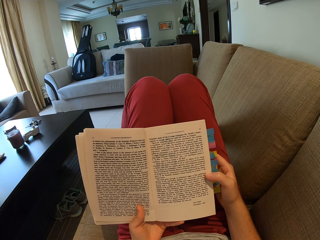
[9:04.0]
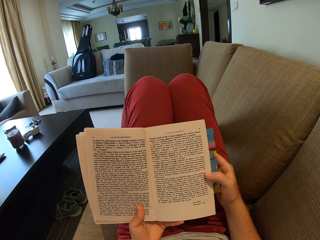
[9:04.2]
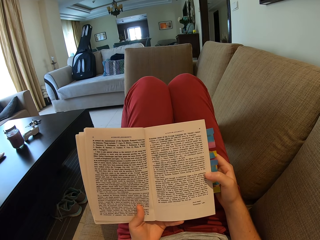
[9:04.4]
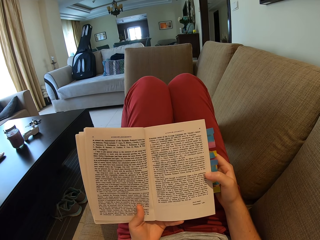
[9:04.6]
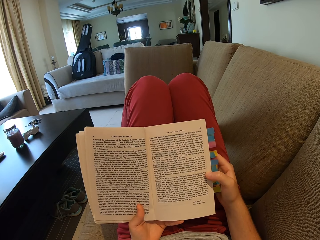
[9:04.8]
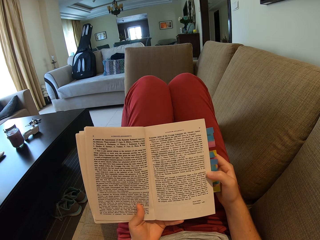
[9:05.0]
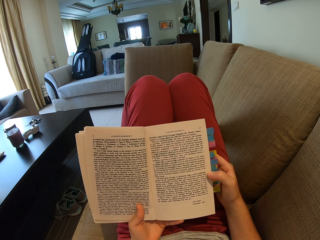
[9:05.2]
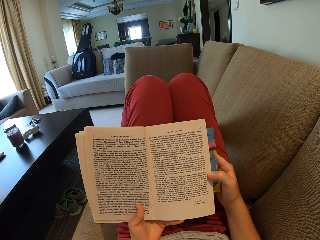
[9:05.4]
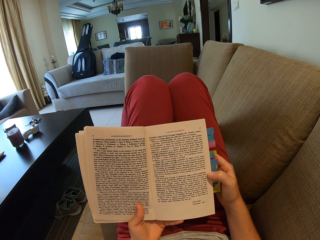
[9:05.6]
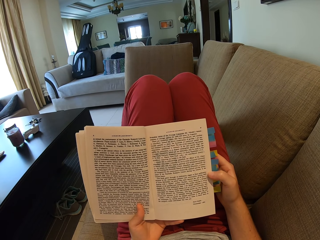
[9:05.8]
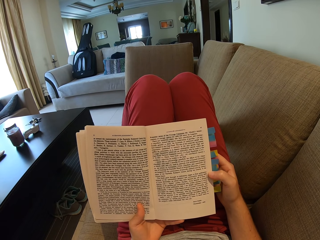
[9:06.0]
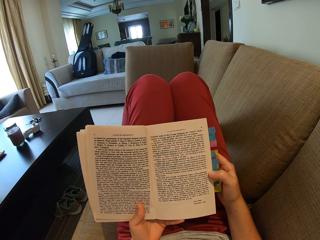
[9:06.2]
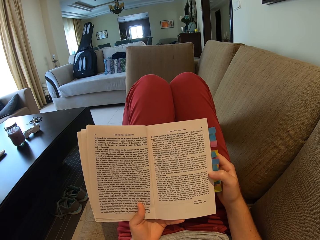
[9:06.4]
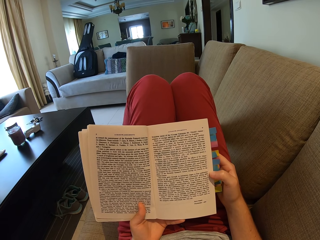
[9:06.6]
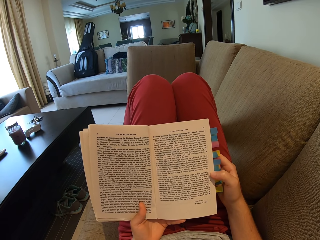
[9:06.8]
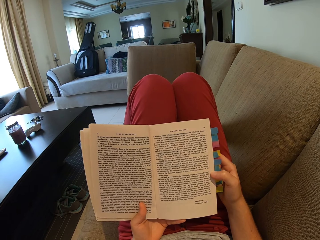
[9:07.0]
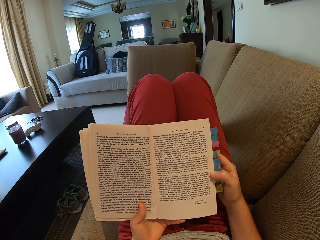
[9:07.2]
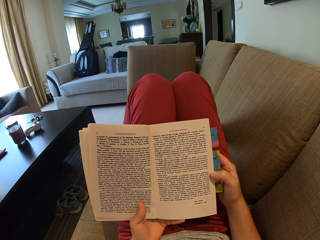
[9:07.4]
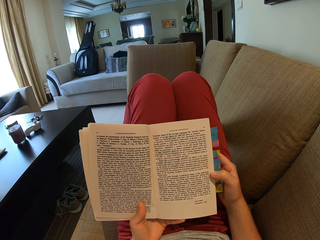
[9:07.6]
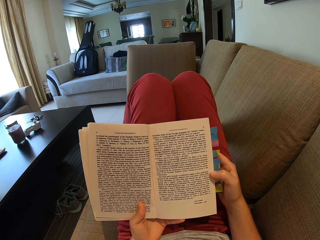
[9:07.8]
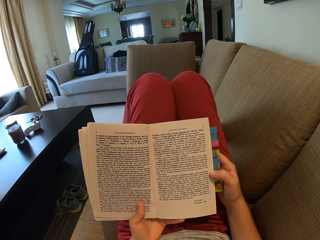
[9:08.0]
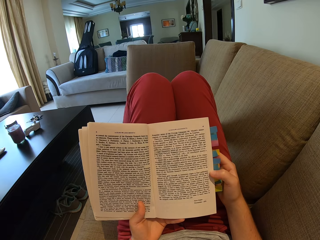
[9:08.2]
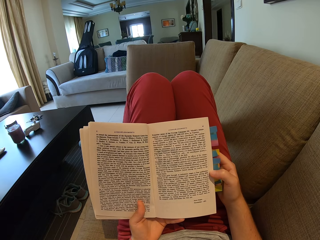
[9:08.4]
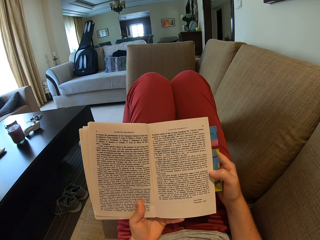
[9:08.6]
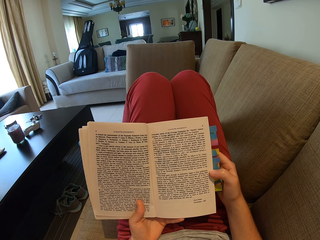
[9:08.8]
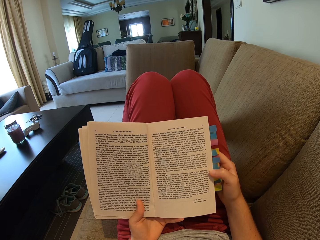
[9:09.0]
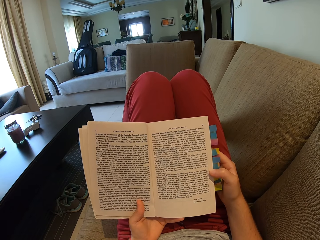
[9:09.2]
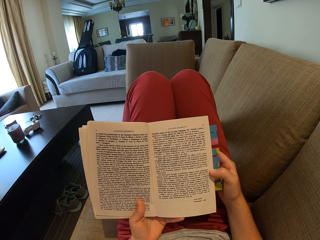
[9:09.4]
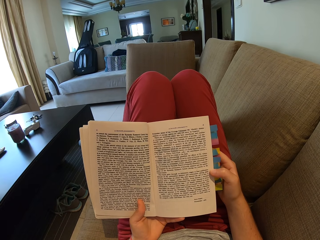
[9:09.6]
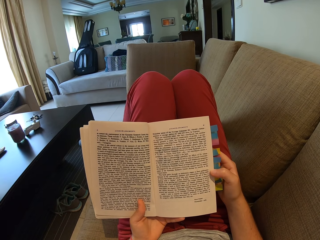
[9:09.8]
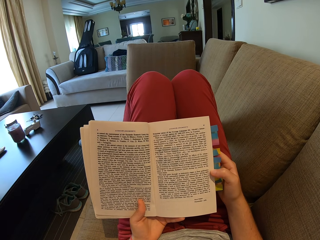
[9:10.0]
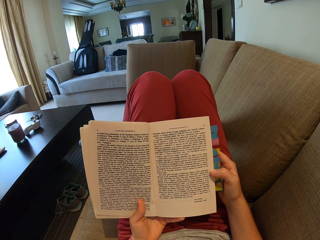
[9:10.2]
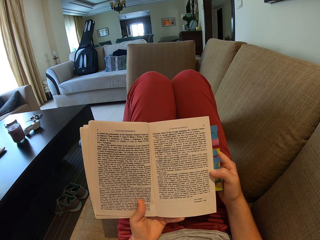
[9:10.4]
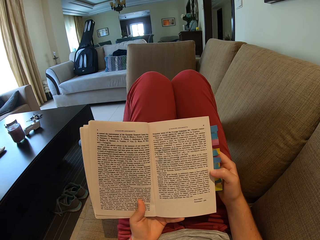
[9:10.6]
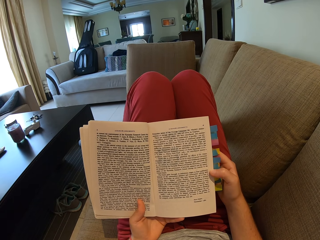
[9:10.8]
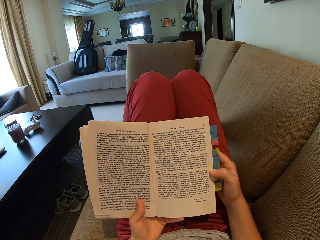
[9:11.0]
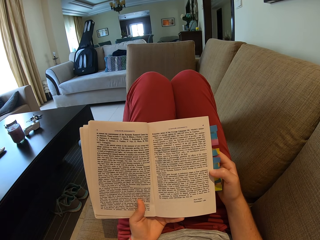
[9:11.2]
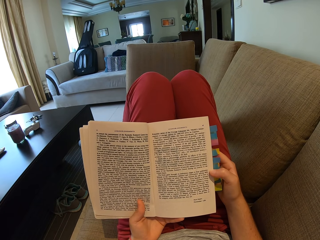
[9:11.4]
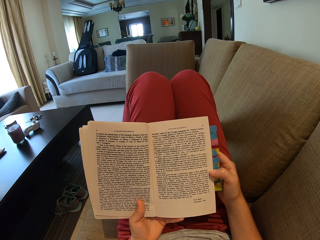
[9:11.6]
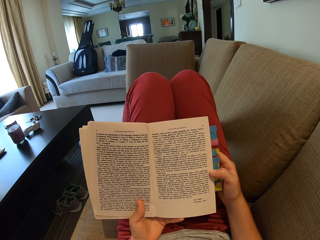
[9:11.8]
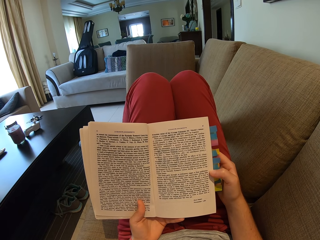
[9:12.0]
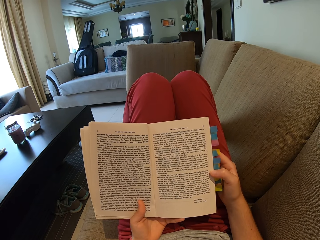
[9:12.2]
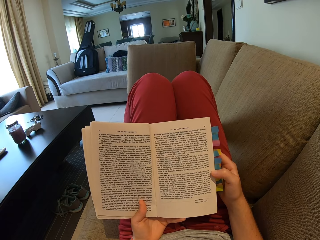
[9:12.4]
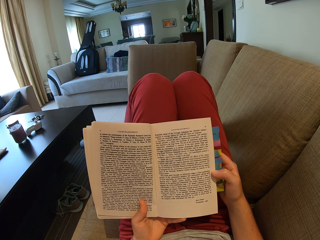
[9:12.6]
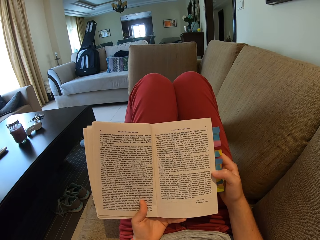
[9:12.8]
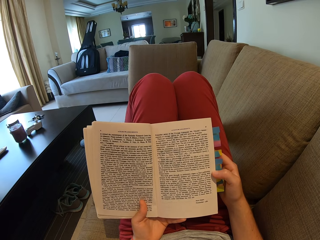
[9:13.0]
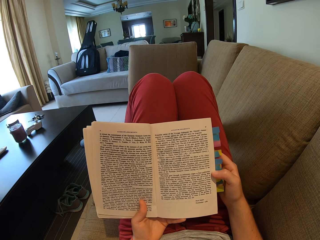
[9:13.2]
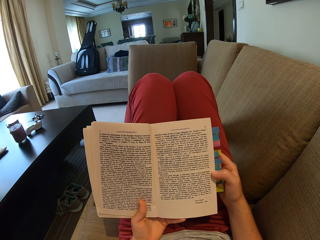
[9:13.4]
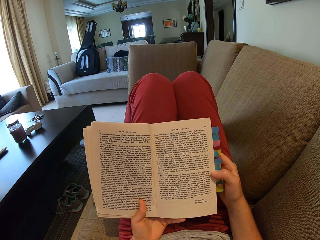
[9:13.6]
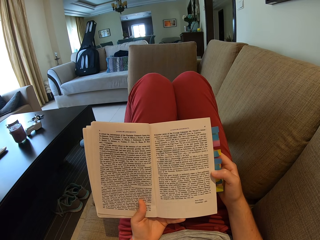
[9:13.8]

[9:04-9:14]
The camera wearer puts the book on her lap. She reads the book.

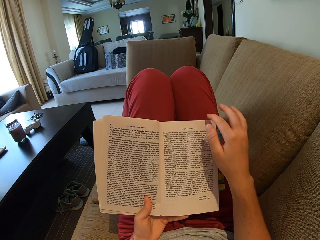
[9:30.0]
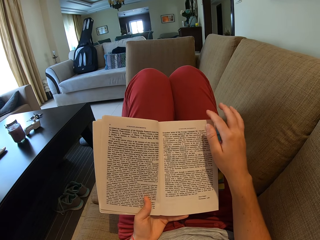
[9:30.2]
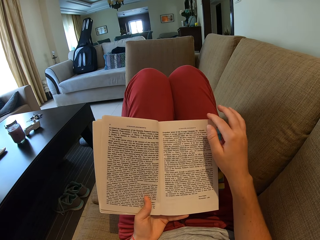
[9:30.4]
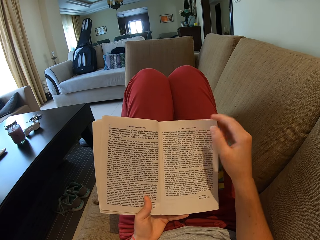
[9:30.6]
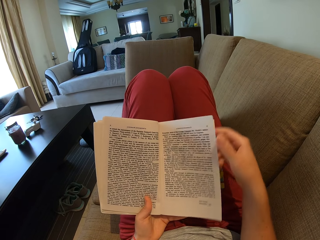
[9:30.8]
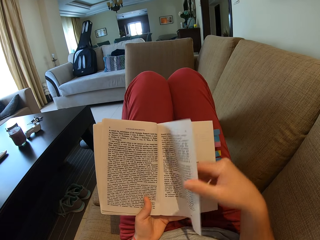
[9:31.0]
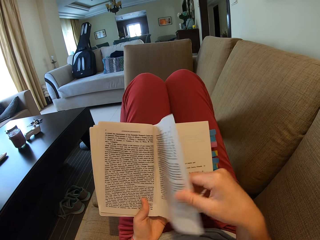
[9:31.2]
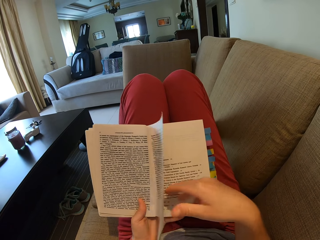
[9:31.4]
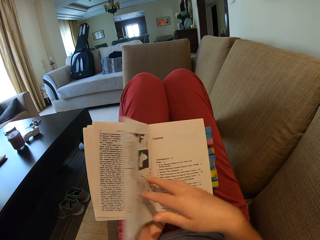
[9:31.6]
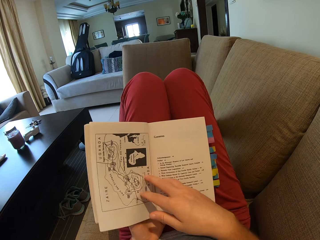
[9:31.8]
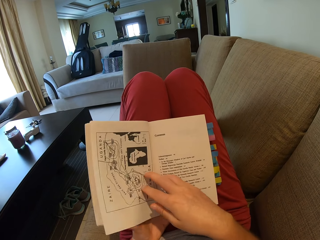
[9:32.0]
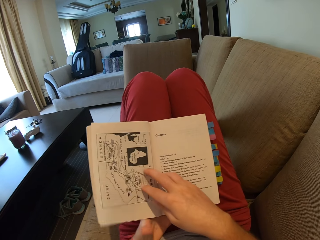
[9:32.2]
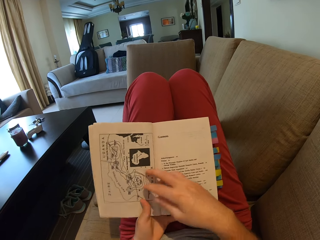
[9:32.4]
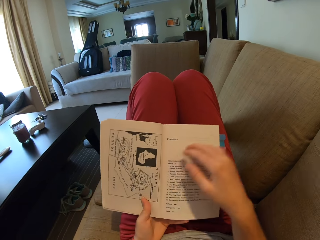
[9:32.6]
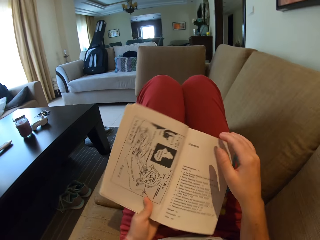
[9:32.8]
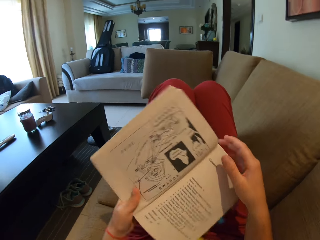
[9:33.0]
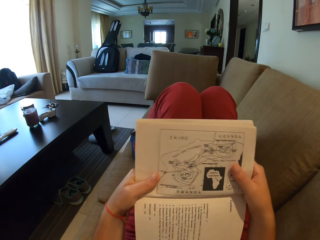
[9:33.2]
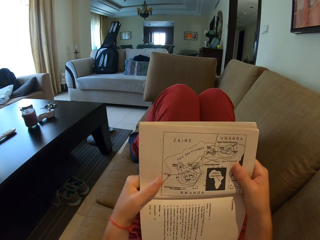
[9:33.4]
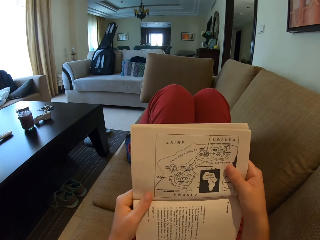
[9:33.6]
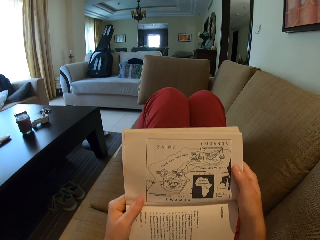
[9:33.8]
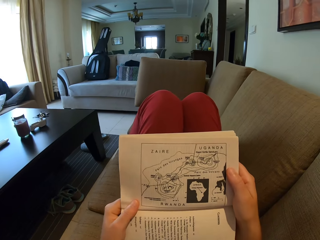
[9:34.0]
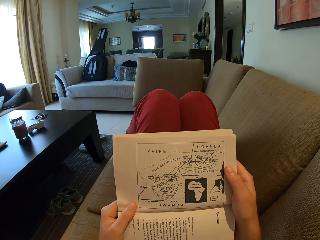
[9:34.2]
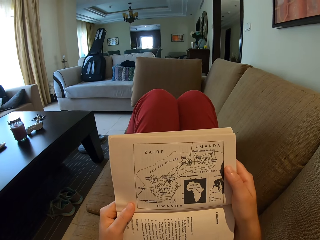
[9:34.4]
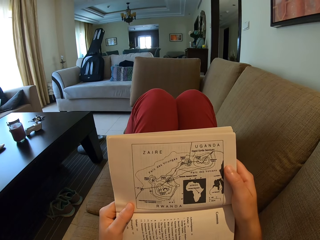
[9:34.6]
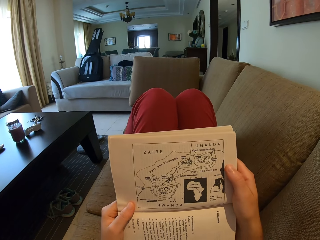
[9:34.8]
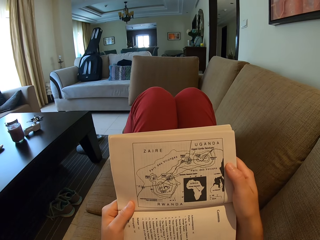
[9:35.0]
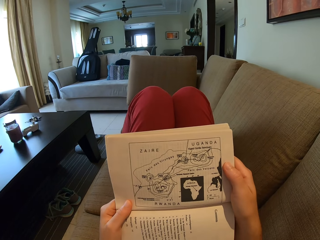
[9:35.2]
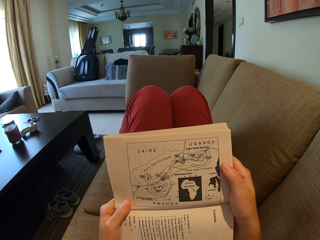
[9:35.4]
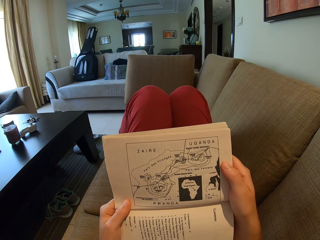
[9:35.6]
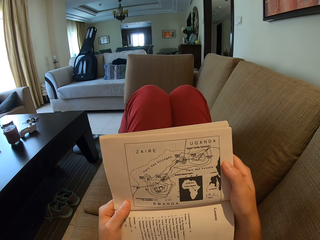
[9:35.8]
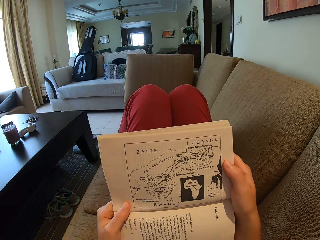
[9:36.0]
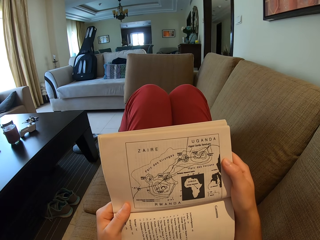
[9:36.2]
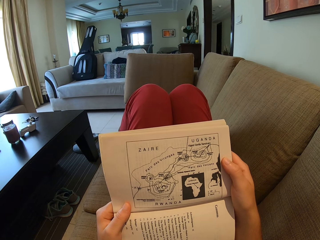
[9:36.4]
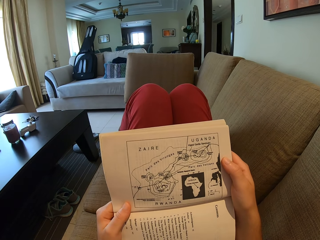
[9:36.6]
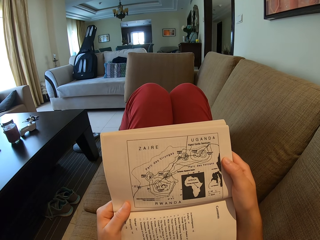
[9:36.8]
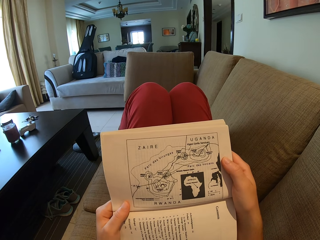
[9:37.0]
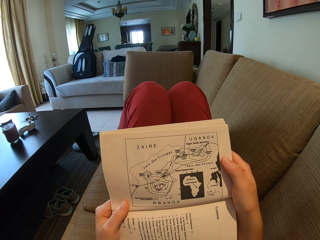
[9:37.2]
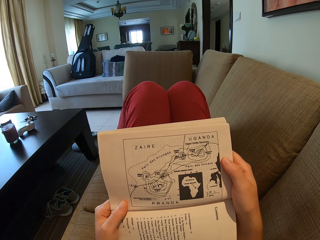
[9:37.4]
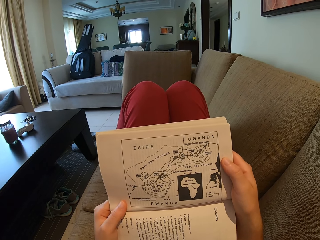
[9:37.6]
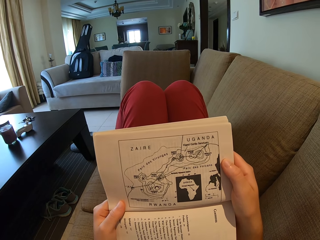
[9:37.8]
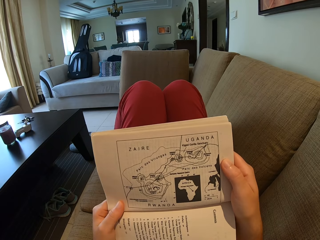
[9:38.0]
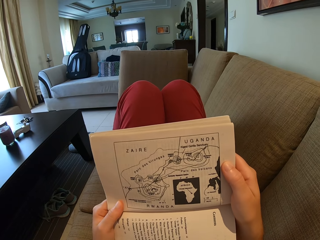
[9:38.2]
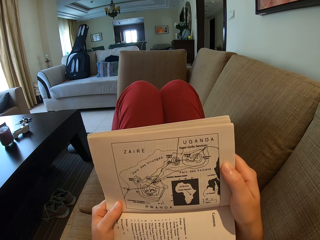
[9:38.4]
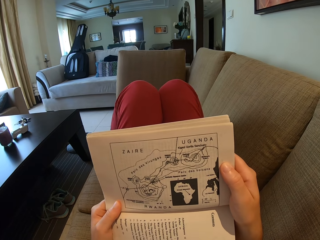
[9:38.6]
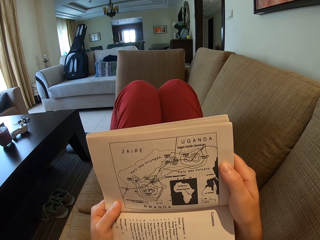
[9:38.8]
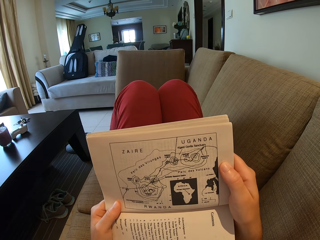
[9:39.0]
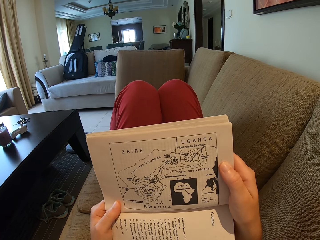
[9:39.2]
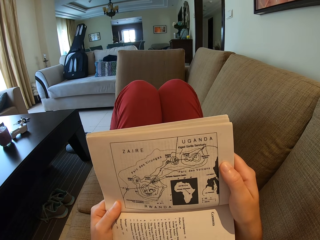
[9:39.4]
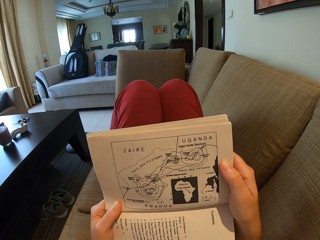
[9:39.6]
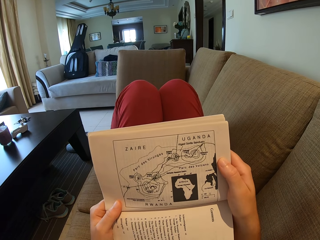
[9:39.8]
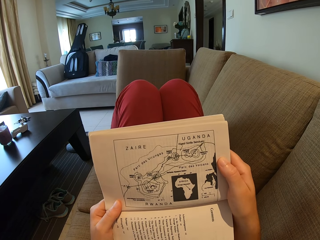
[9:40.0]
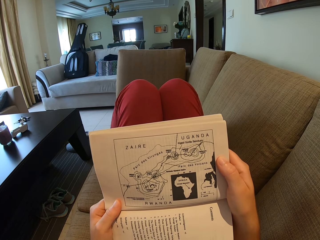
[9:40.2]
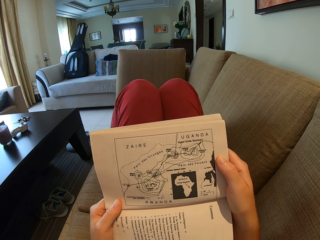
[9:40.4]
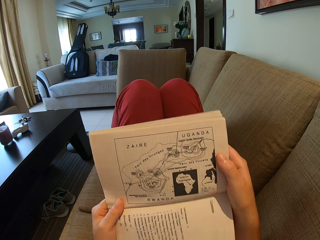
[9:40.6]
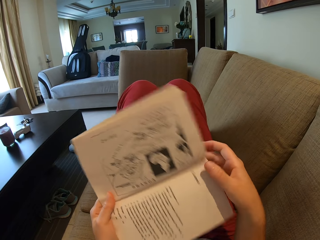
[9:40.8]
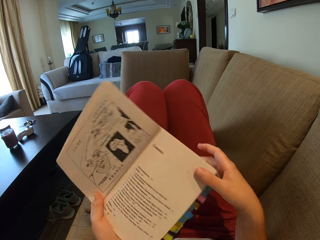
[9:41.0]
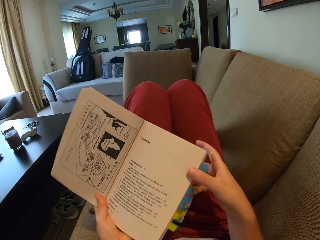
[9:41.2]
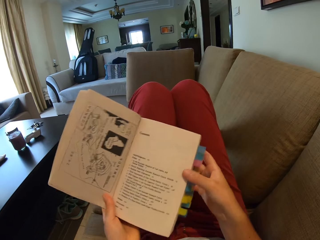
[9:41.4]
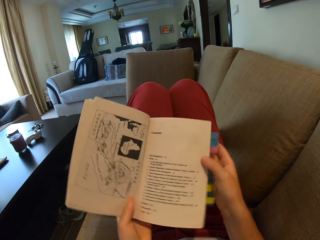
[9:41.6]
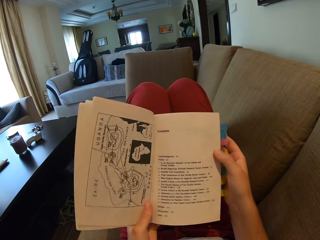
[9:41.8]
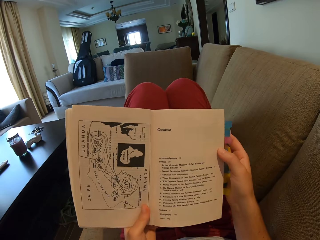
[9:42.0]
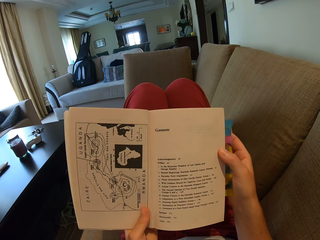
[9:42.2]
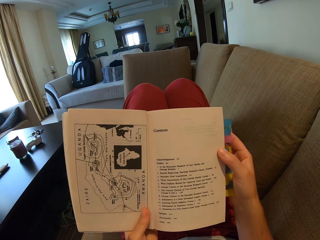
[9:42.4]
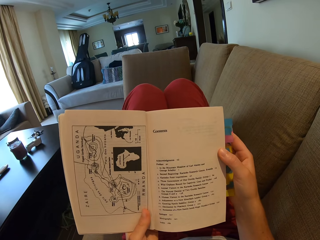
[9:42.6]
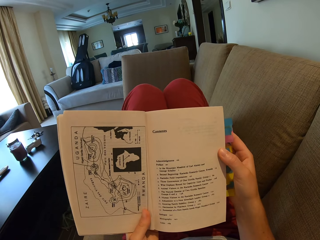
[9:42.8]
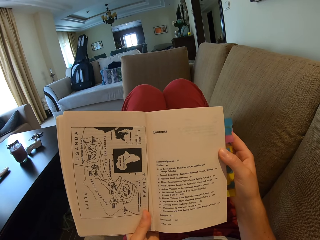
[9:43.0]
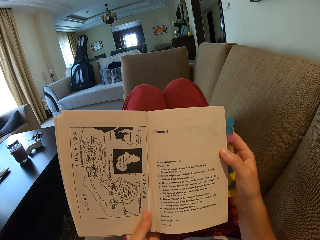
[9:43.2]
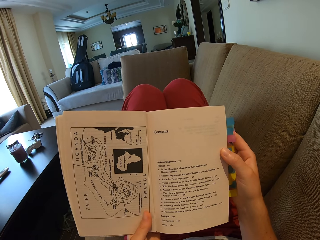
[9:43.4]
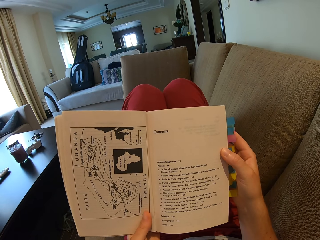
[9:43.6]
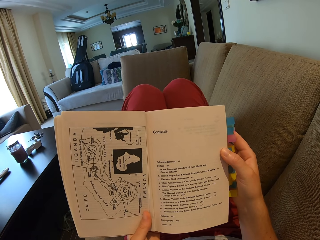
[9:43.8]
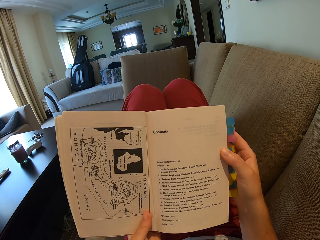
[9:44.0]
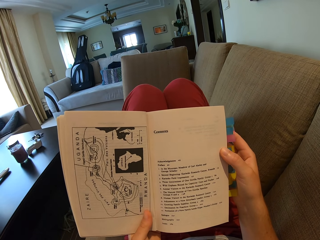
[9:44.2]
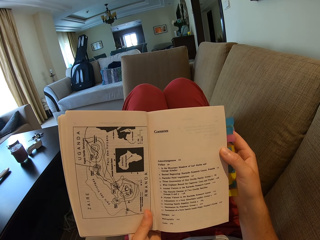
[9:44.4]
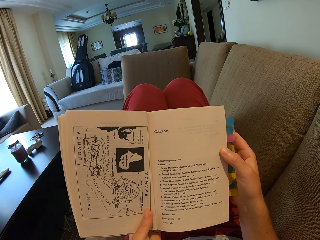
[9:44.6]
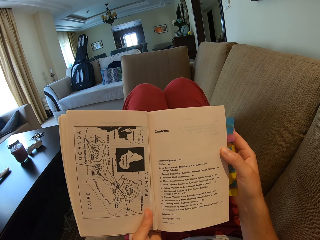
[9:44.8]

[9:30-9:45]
The camera wearer opens the book. They turn a page, read the book, turn the book, and read the book. They turn the book and read the book.
